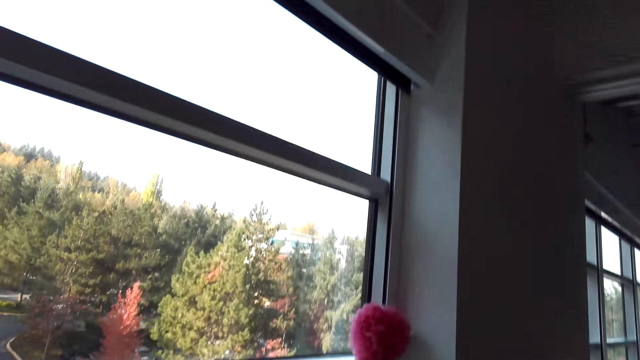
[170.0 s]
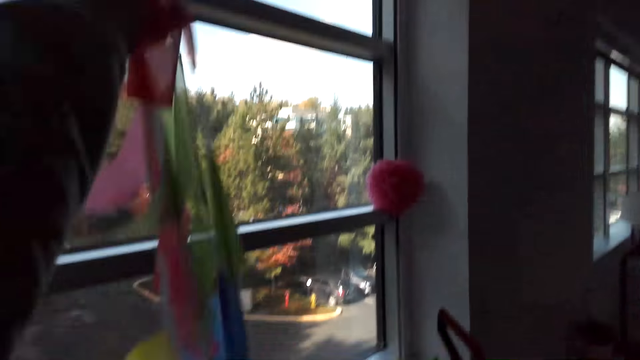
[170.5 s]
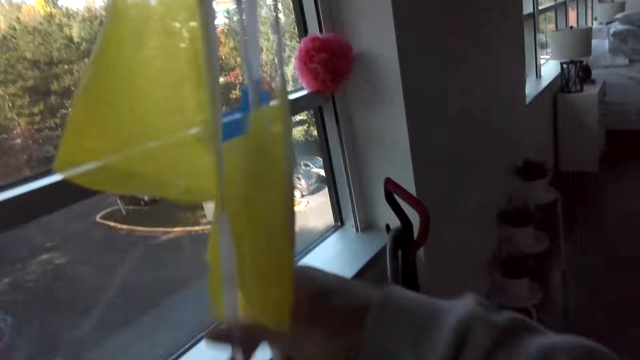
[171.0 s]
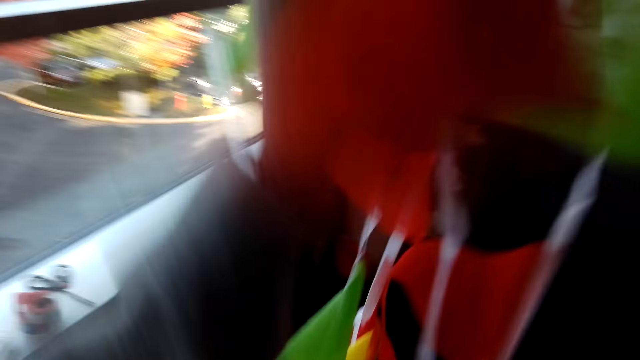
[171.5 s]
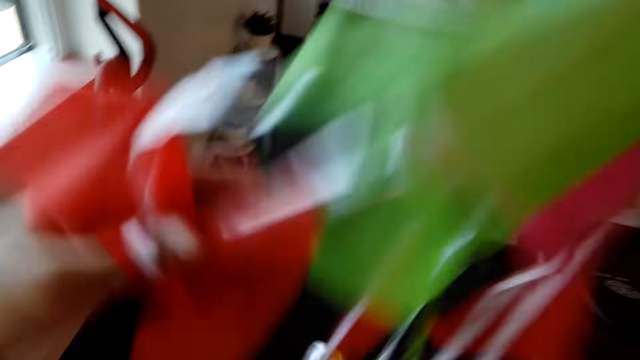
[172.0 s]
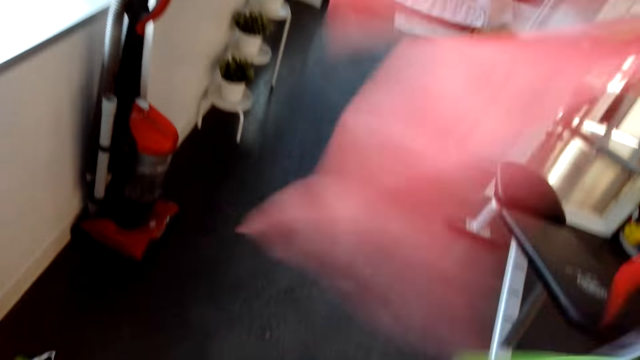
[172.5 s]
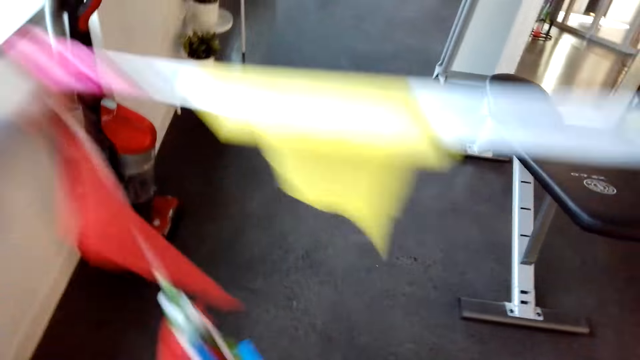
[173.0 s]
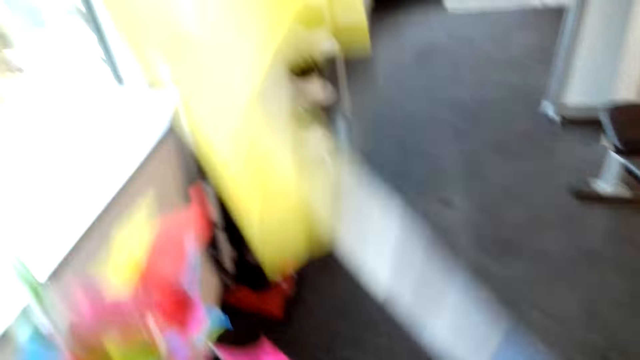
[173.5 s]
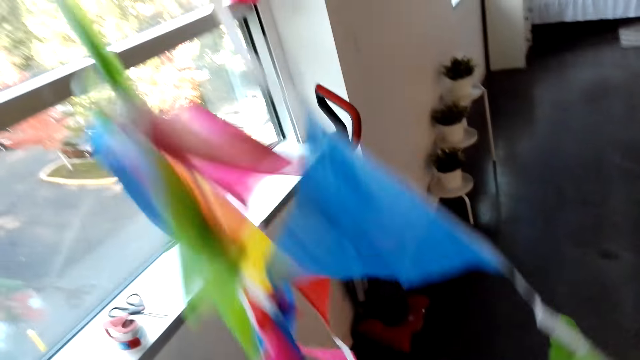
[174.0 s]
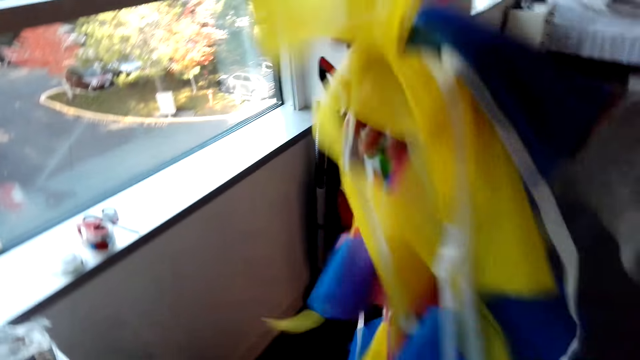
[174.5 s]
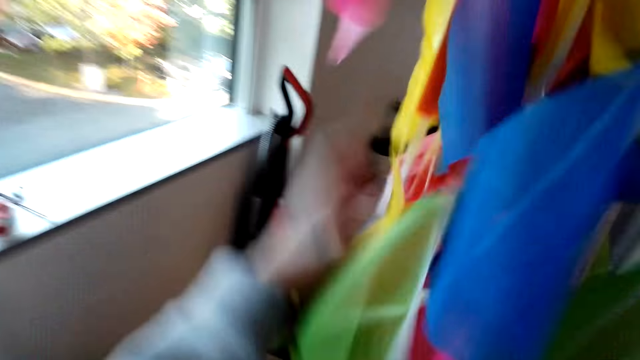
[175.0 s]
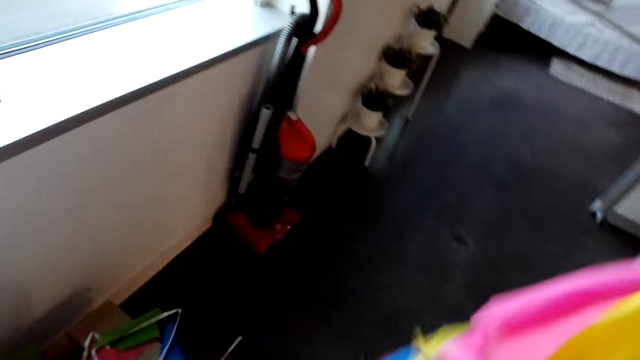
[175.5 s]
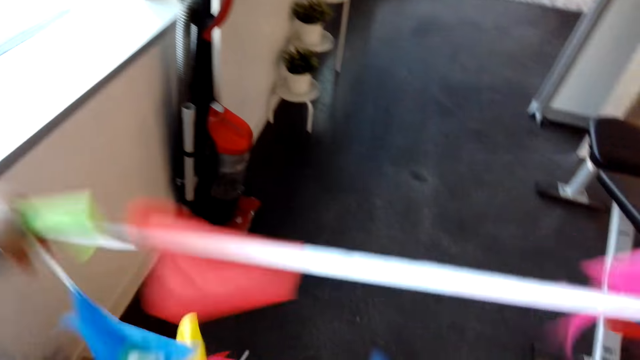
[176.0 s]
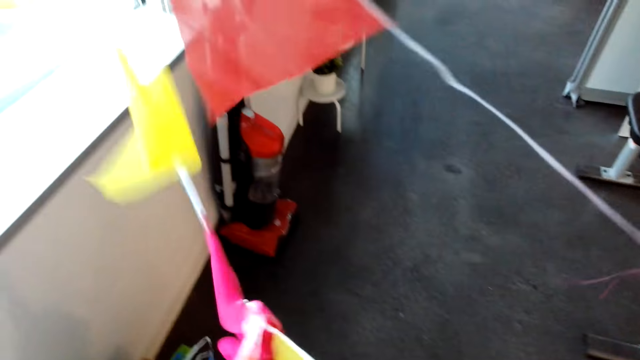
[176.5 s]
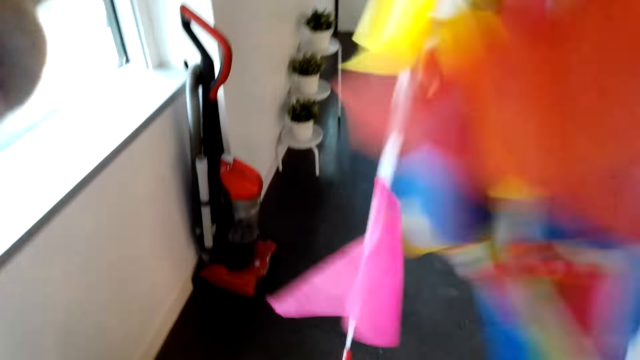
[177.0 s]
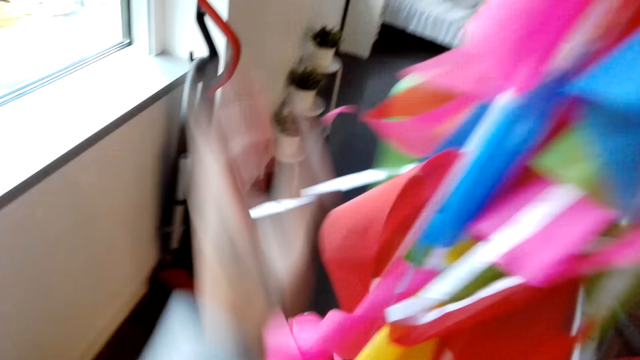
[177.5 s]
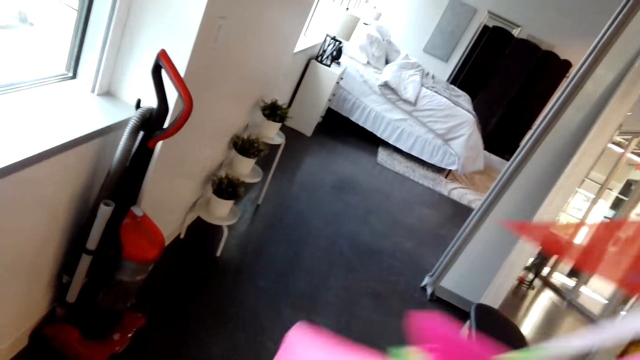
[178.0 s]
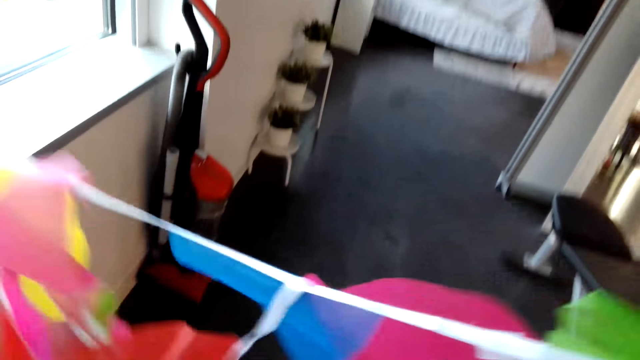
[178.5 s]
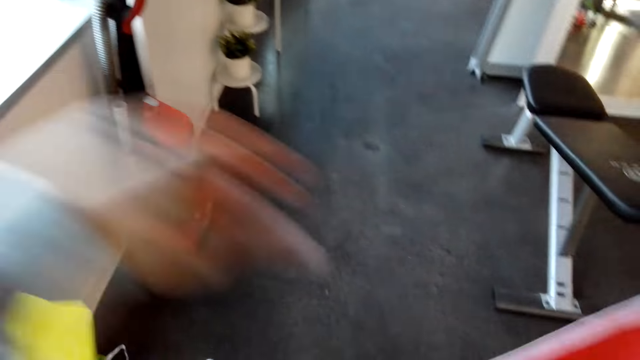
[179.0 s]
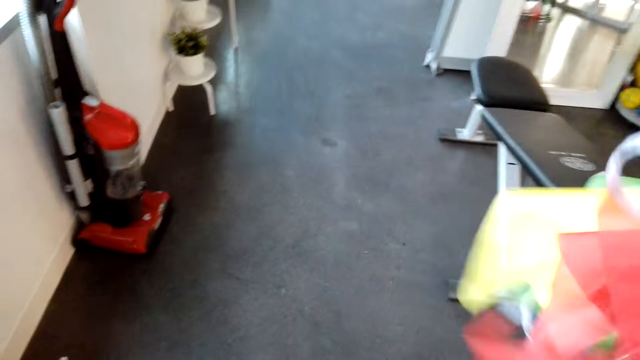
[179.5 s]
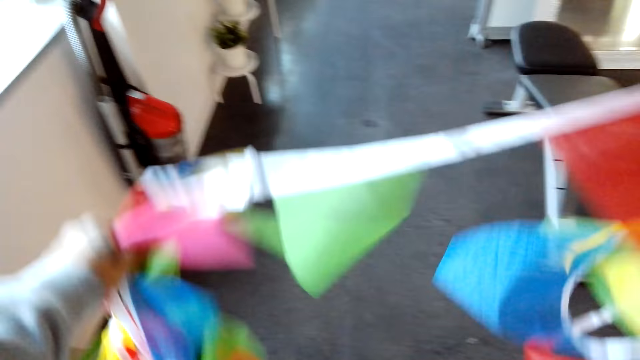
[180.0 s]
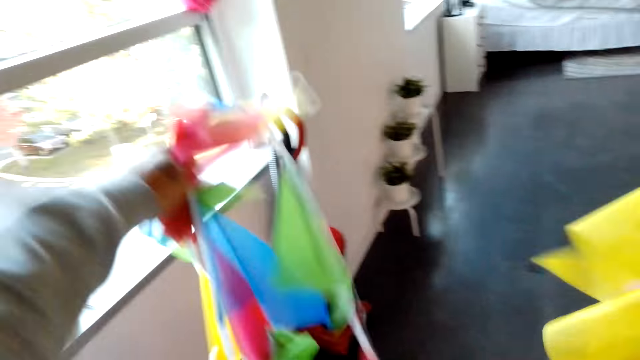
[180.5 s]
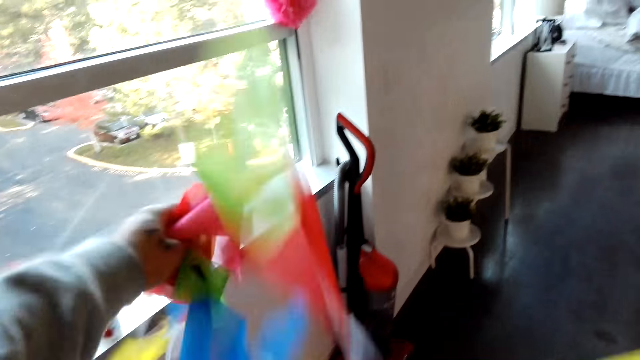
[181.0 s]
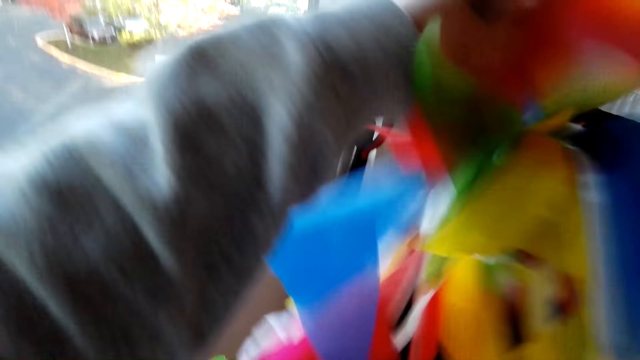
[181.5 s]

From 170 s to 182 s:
The camera wearer checks the decoration.

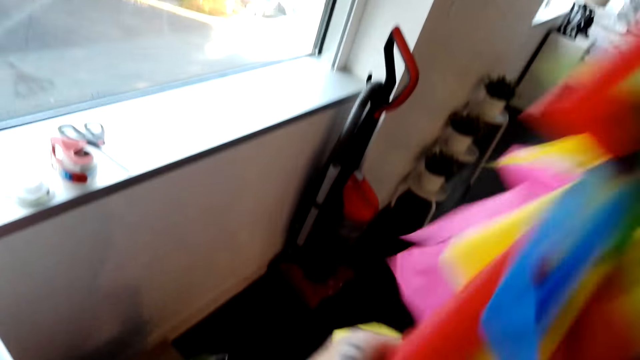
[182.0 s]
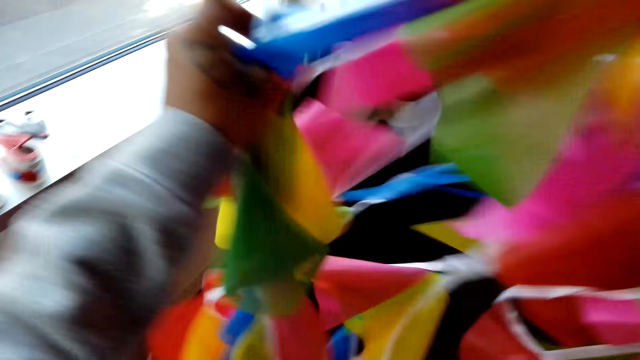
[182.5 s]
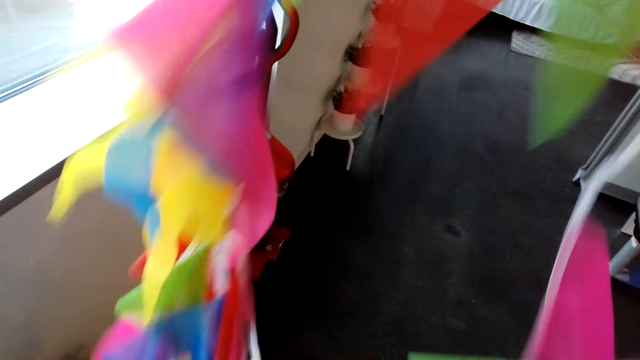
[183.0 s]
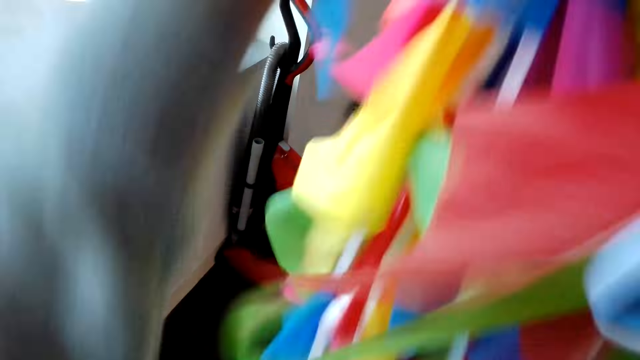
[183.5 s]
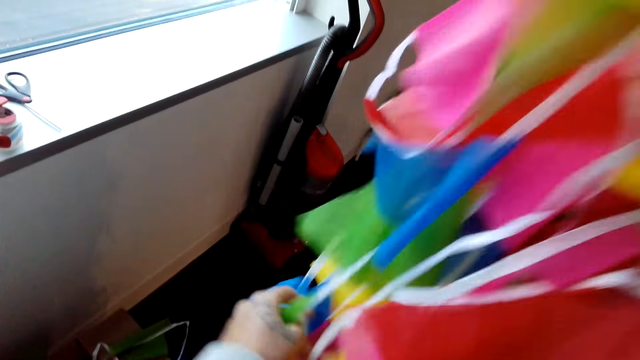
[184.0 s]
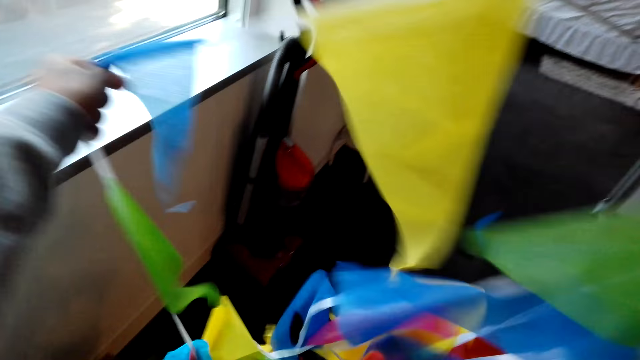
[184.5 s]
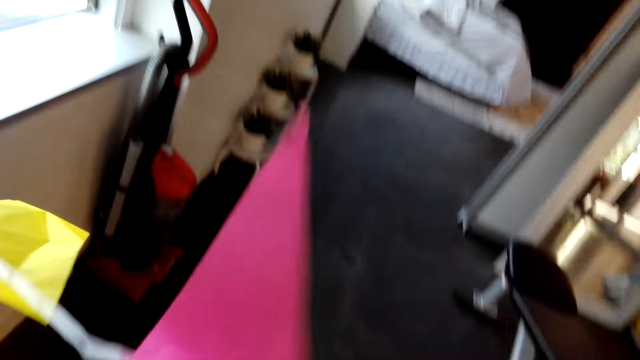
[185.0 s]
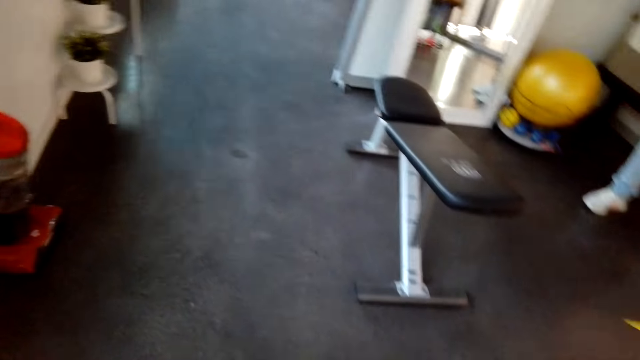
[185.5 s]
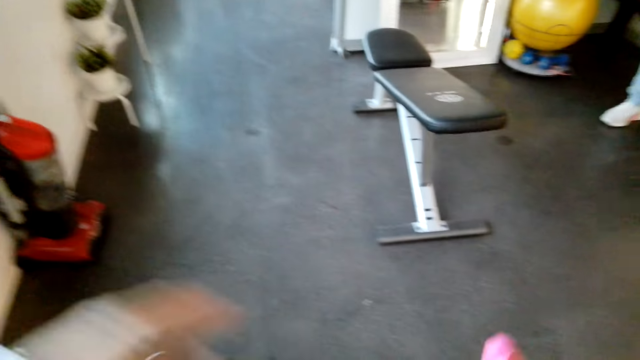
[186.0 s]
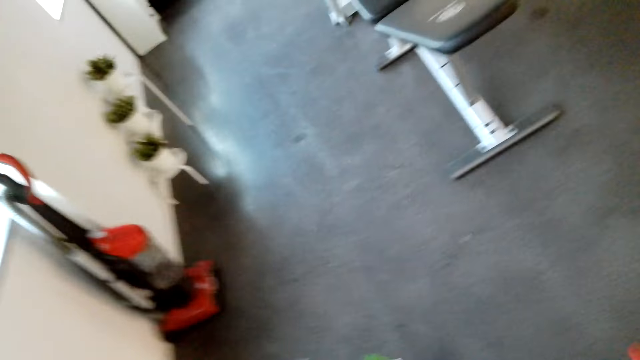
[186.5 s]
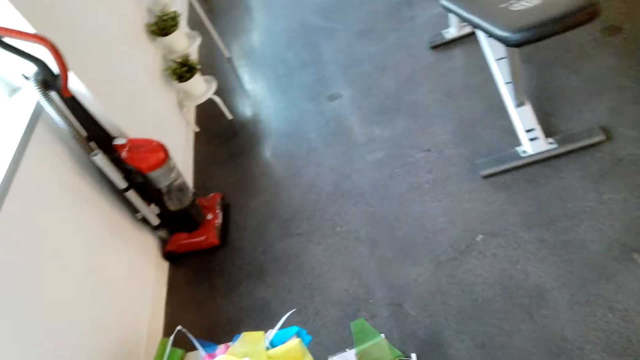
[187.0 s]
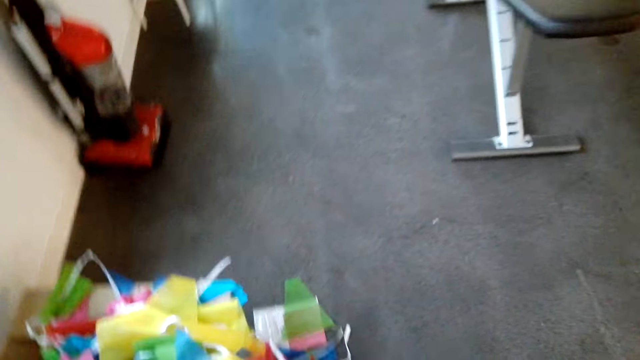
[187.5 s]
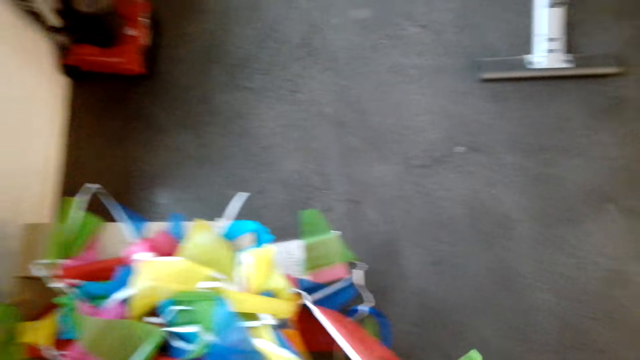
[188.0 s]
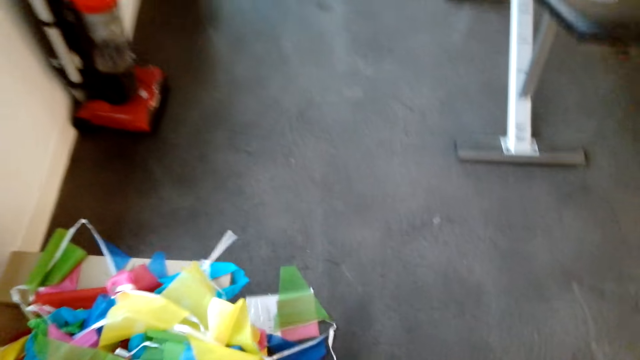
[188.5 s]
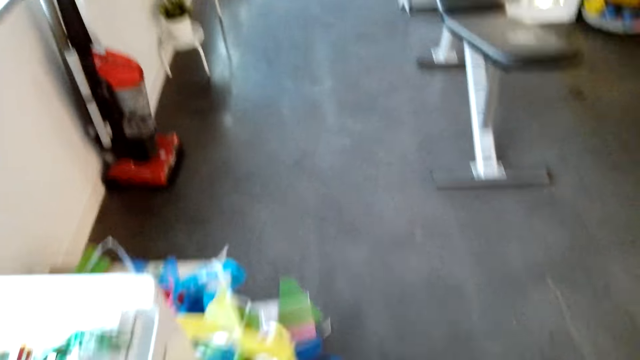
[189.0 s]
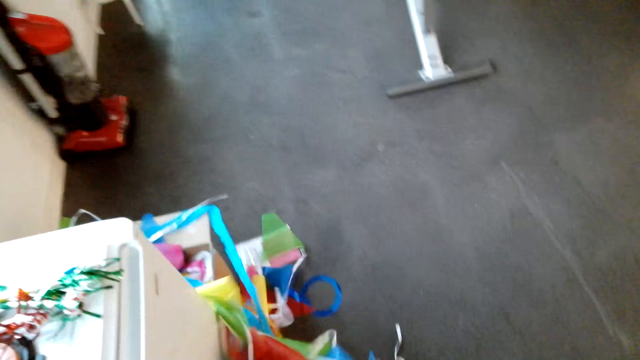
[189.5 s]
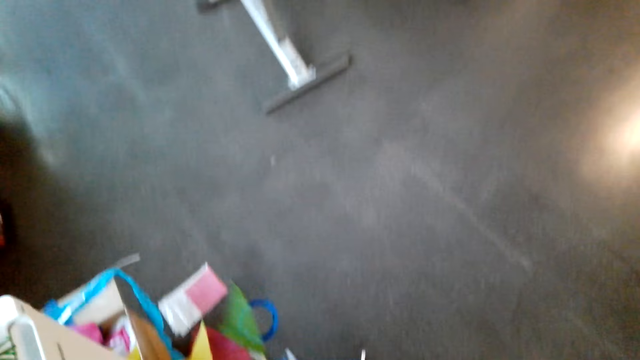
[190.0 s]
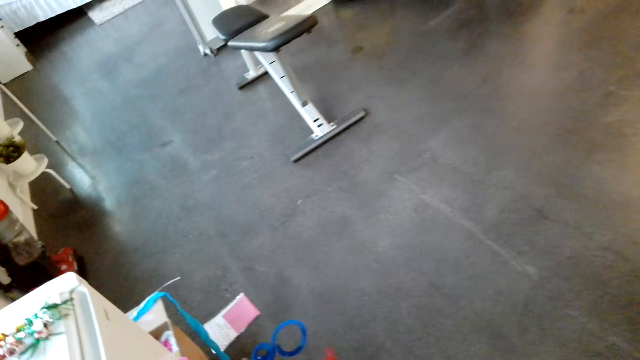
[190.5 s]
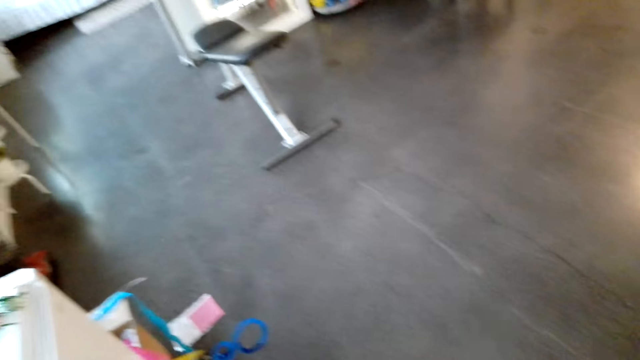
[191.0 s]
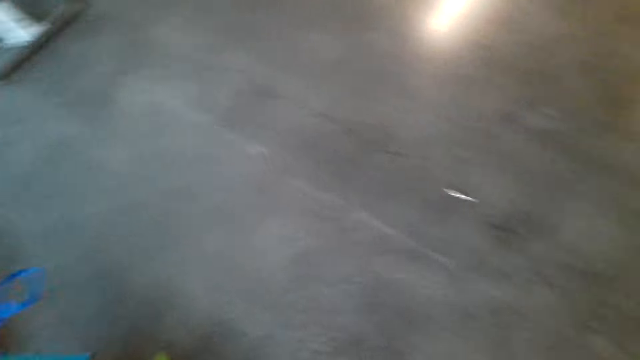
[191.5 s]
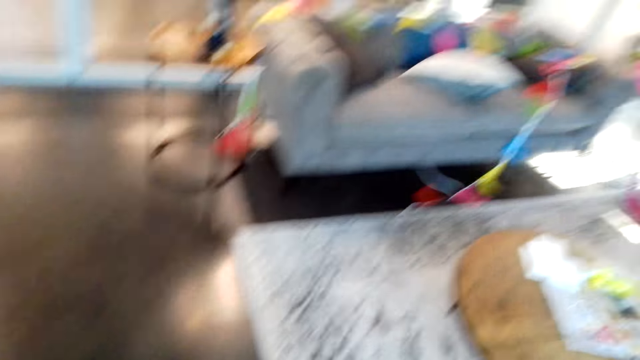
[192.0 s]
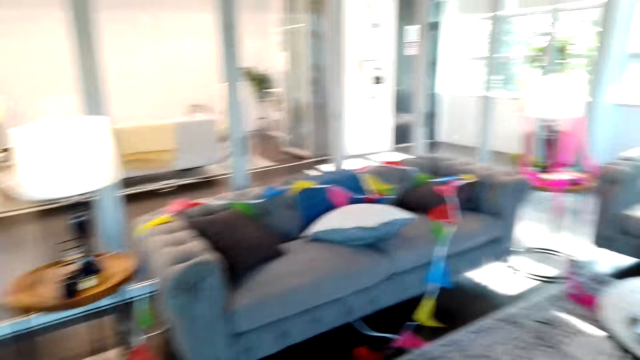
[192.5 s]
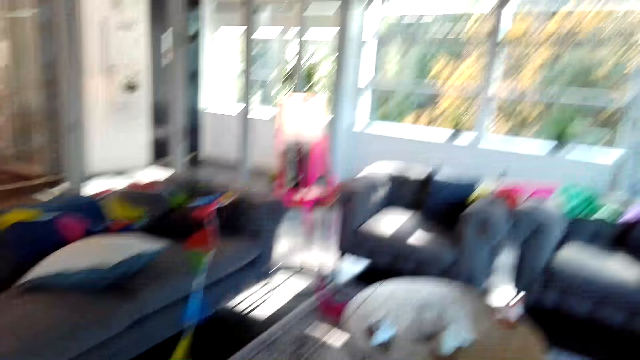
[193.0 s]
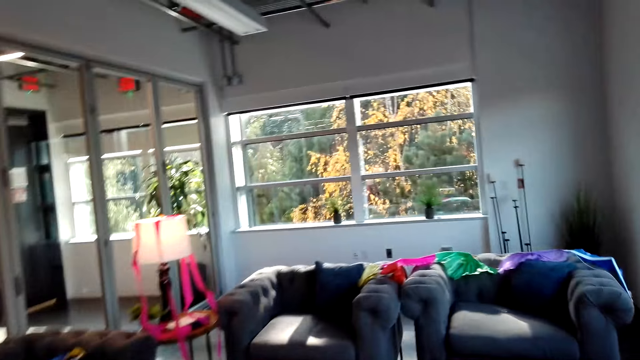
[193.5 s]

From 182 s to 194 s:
The camera wearer converses with a man. They walk around the house.
